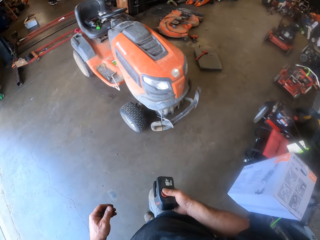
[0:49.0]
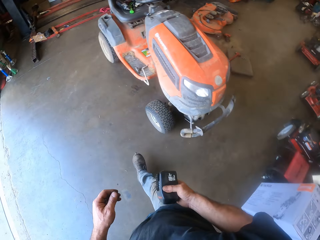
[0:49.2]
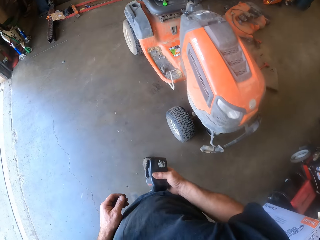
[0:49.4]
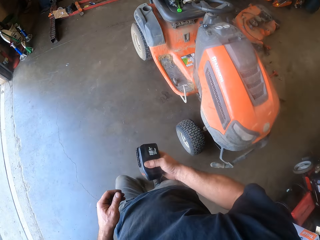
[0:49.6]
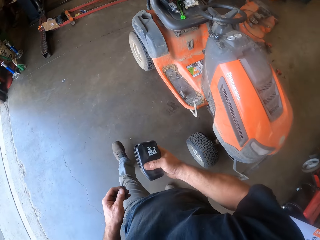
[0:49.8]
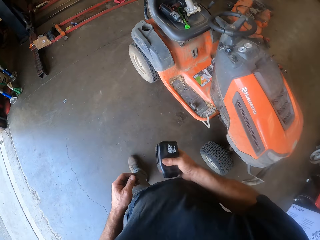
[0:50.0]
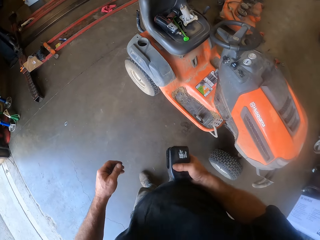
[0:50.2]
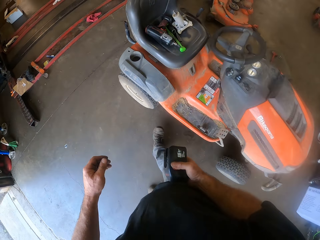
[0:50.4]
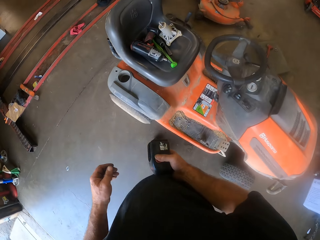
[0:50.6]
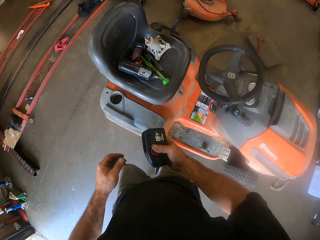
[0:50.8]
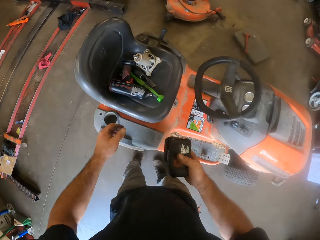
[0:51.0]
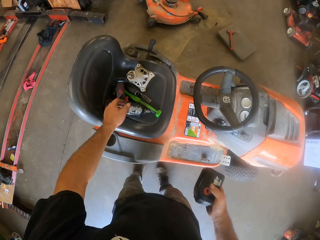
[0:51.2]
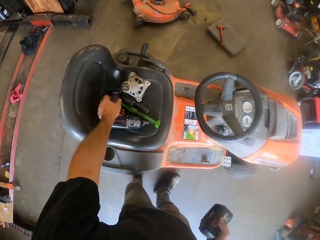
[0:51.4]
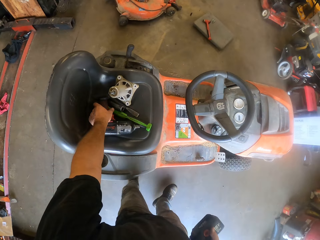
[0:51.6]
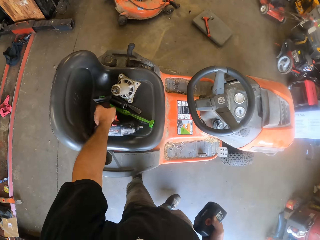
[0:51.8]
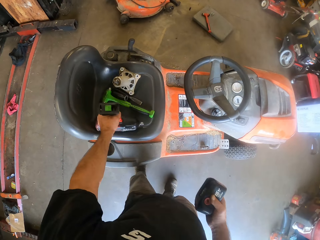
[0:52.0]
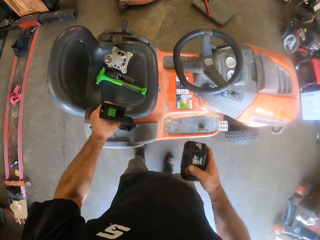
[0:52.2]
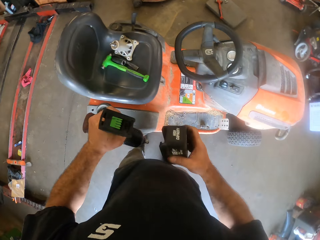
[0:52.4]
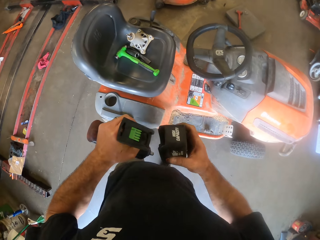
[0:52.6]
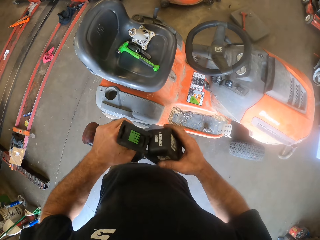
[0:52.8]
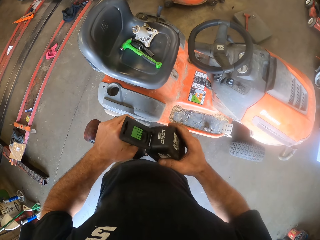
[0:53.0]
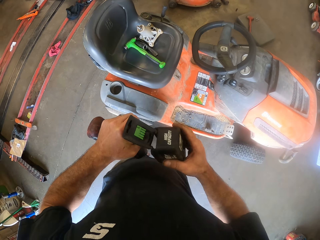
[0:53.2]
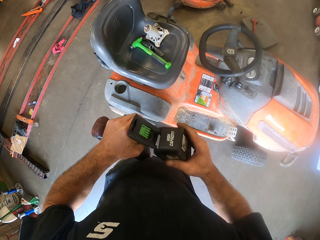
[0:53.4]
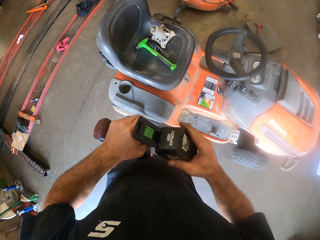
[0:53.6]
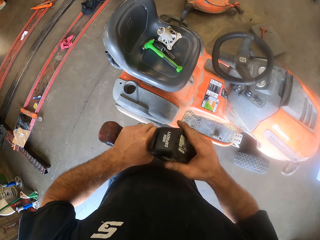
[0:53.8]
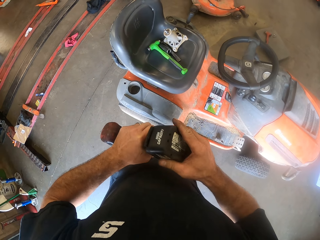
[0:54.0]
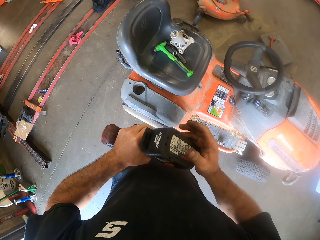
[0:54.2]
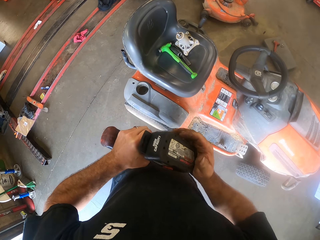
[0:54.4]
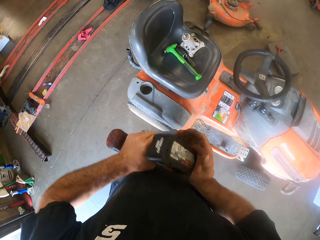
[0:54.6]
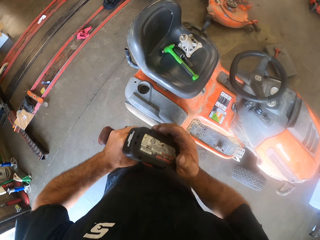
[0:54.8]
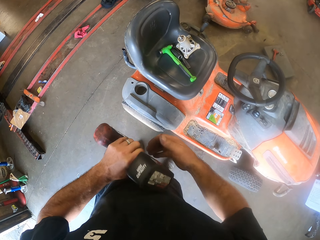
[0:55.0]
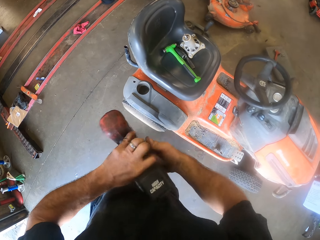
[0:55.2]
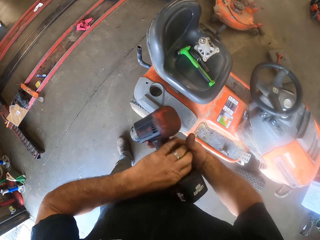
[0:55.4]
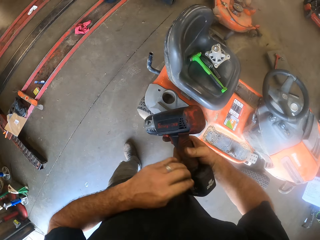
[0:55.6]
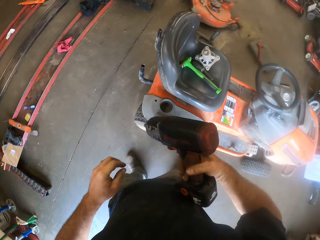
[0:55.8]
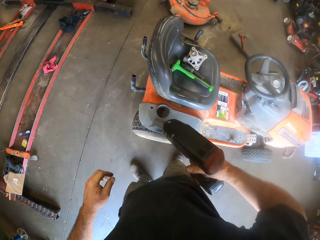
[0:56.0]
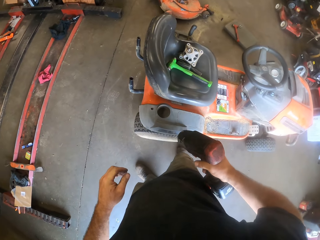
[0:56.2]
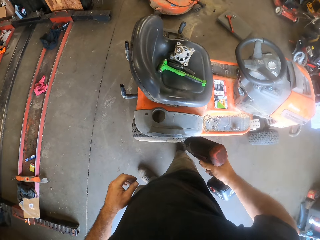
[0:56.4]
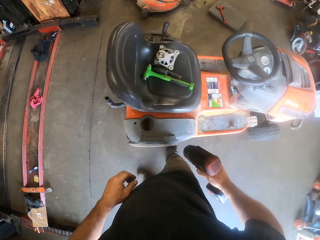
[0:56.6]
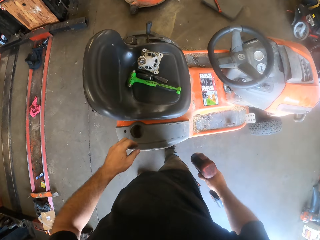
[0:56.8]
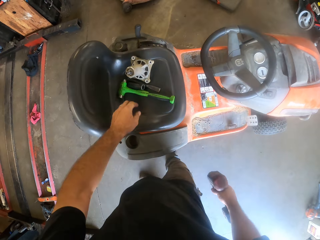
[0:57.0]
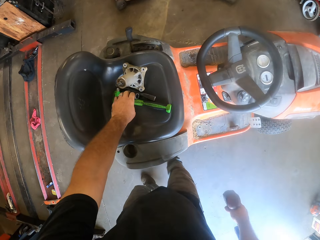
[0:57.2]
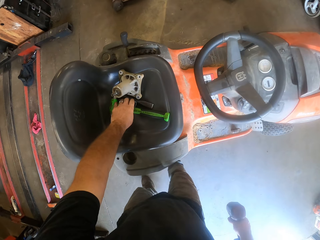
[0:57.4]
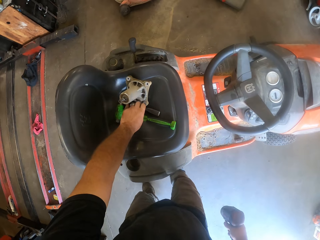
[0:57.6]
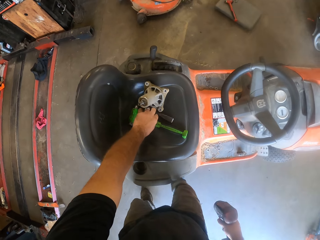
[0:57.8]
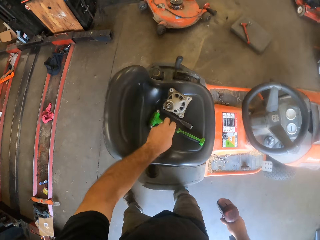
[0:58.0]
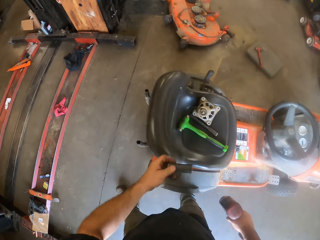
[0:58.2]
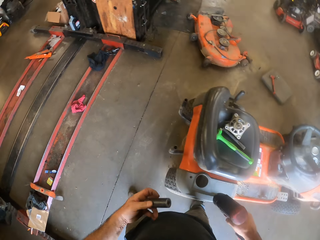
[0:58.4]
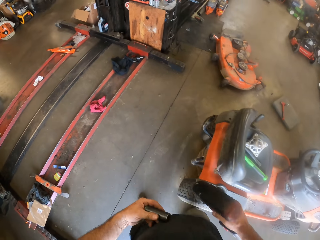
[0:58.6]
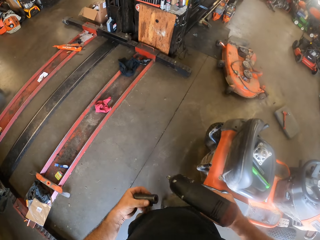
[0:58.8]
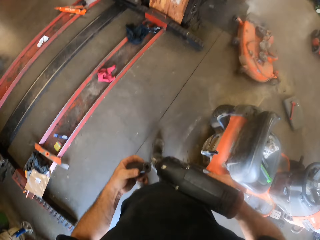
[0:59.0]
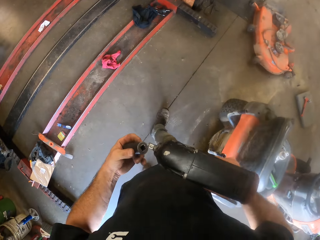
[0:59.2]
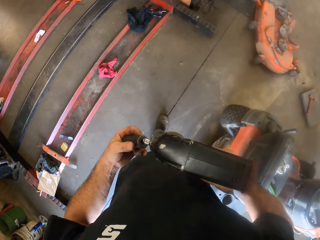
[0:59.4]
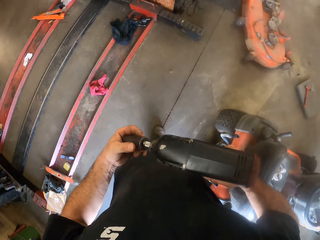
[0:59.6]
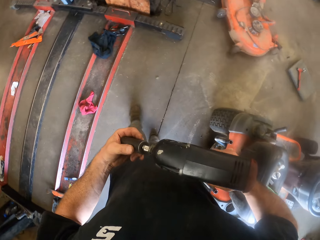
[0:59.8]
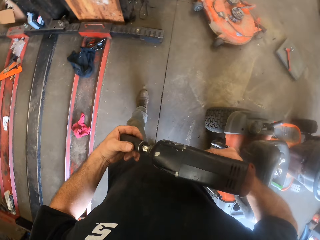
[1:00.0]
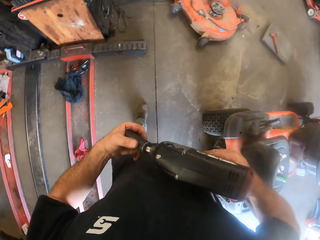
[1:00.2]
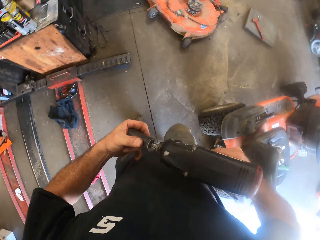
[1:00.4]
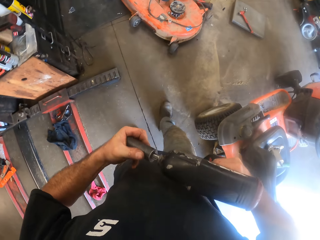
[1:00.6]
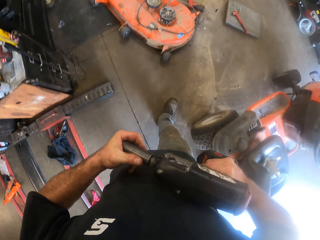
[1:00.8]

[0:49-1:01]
The camera wearer picks the impact wrench on the lawn mower from the seat with his left hand. He fits the rechargeable battery on the impact wrench. He holds the soft handle of the impact wrench. He picks the socket nut on the lawn mower from the seat with his left hand. He connects the socket nut to the impact wrench on the tungsten steel shaft with his left hand. He walks forward.

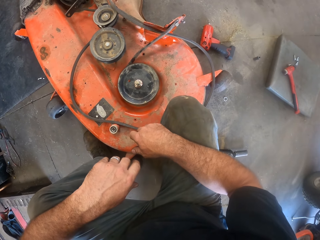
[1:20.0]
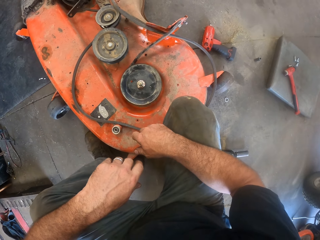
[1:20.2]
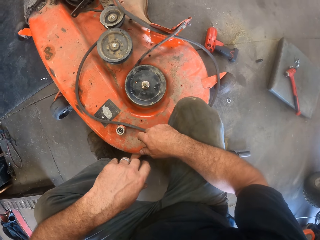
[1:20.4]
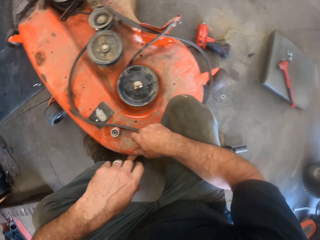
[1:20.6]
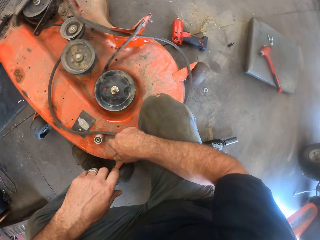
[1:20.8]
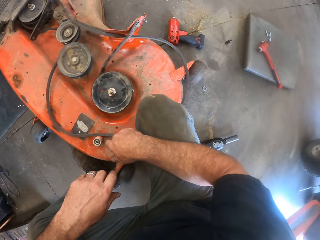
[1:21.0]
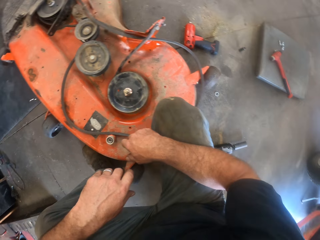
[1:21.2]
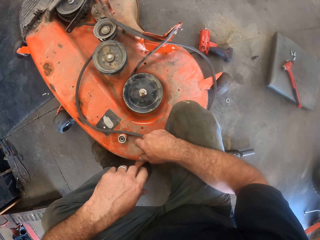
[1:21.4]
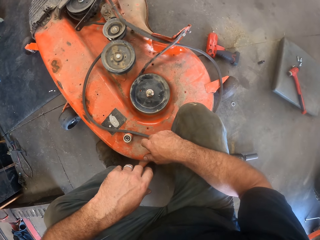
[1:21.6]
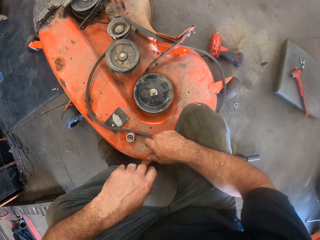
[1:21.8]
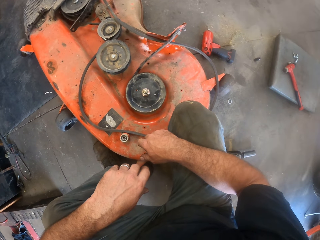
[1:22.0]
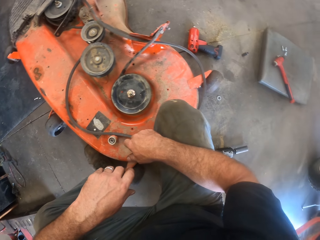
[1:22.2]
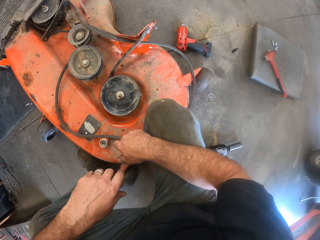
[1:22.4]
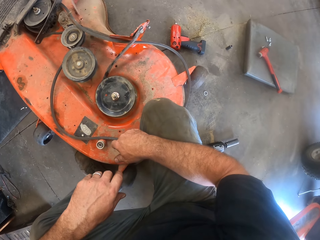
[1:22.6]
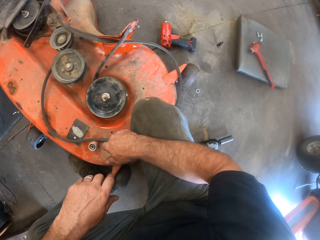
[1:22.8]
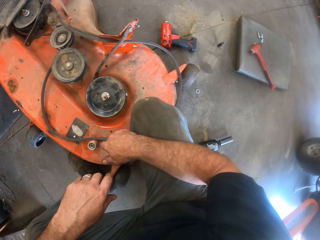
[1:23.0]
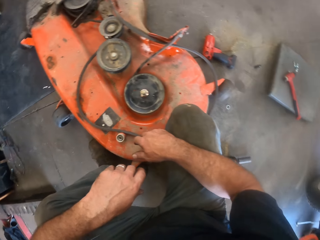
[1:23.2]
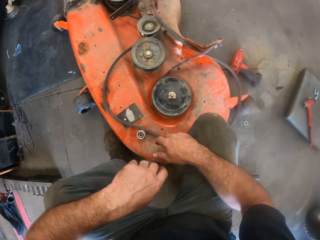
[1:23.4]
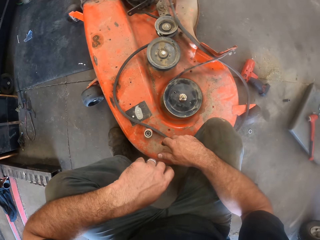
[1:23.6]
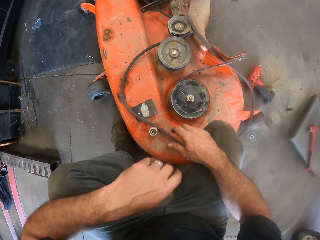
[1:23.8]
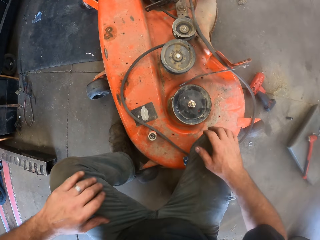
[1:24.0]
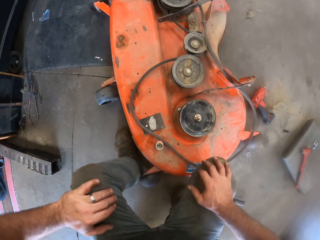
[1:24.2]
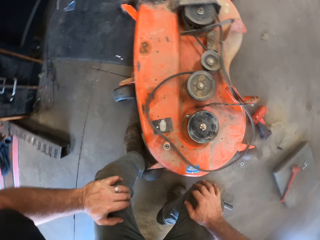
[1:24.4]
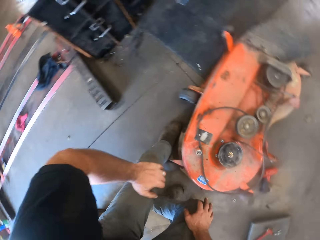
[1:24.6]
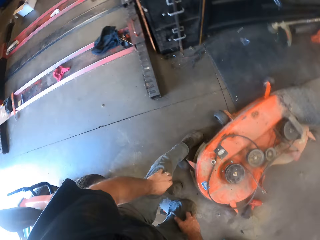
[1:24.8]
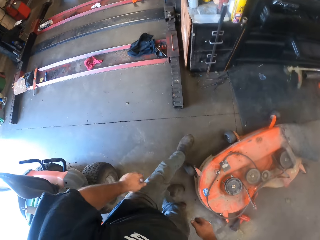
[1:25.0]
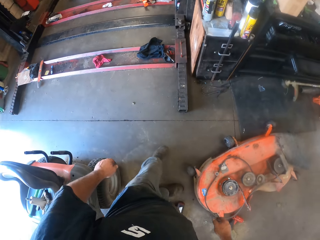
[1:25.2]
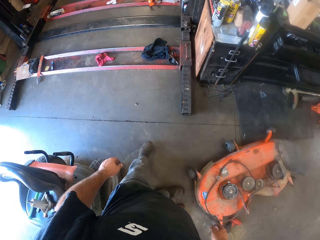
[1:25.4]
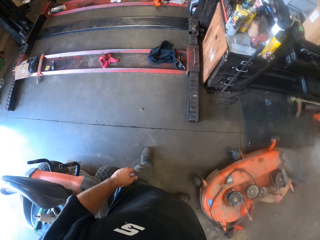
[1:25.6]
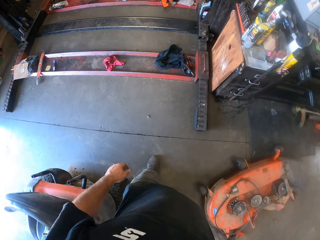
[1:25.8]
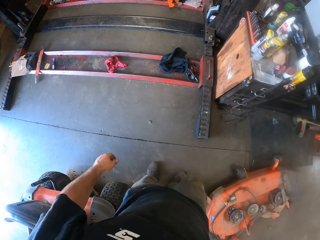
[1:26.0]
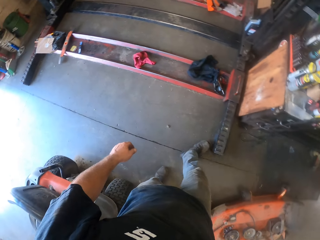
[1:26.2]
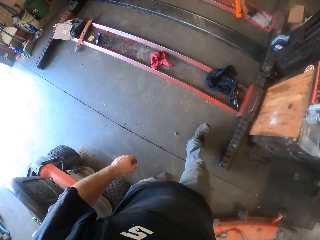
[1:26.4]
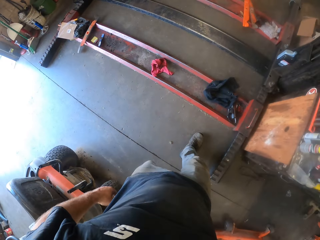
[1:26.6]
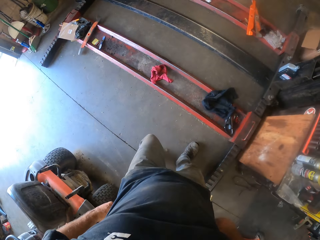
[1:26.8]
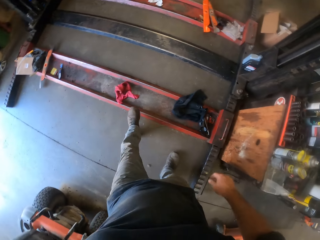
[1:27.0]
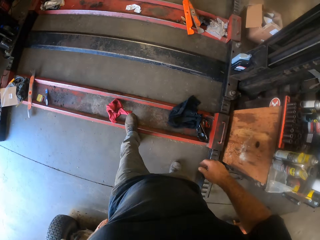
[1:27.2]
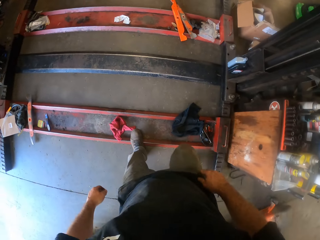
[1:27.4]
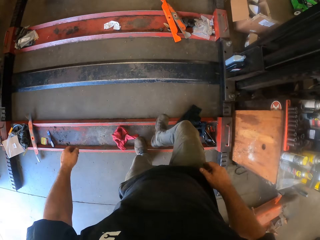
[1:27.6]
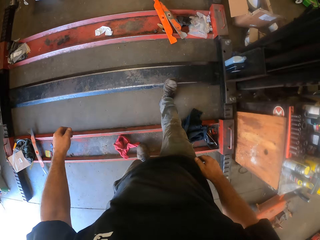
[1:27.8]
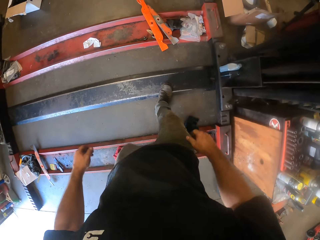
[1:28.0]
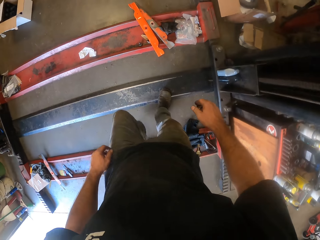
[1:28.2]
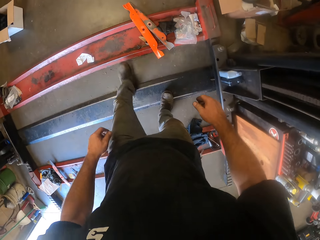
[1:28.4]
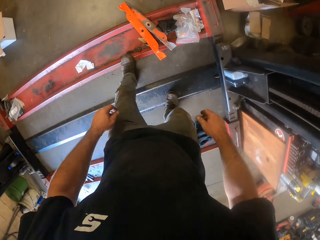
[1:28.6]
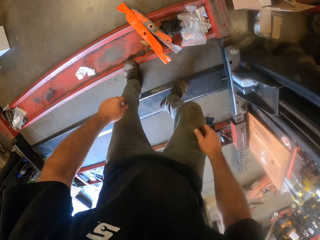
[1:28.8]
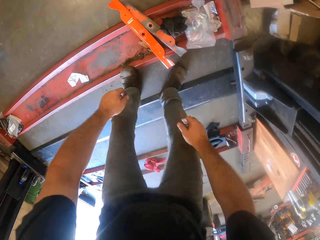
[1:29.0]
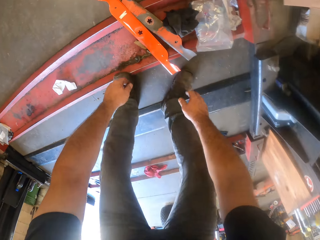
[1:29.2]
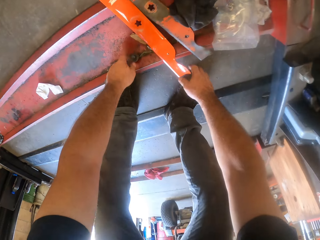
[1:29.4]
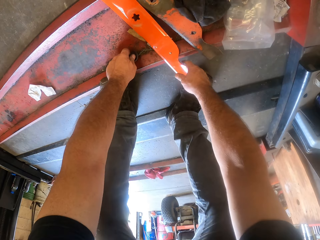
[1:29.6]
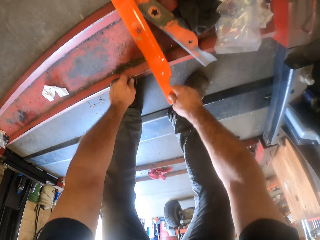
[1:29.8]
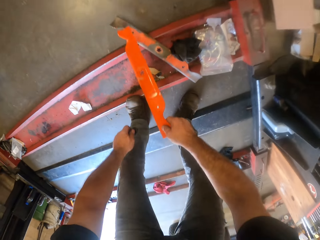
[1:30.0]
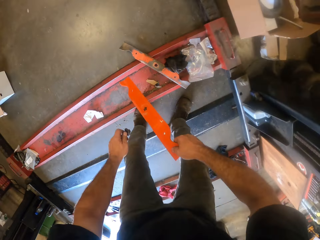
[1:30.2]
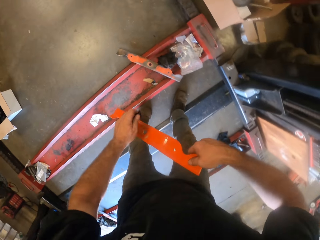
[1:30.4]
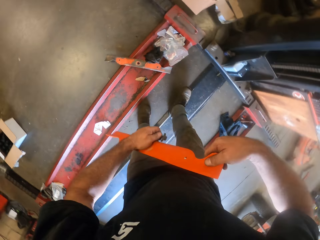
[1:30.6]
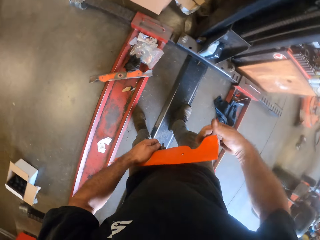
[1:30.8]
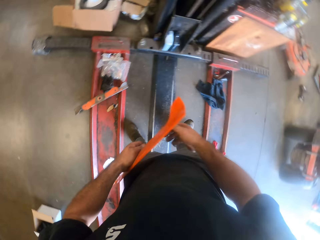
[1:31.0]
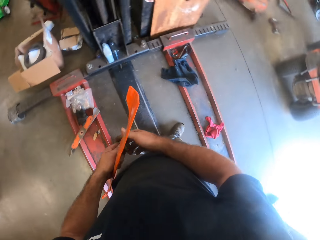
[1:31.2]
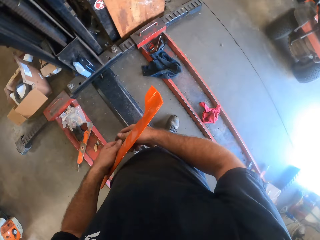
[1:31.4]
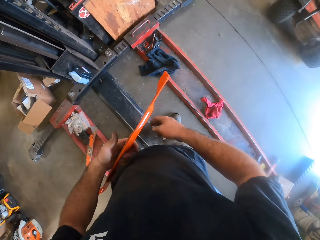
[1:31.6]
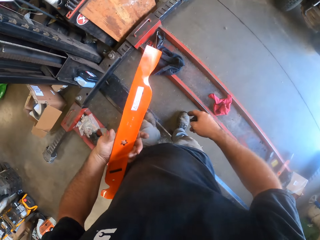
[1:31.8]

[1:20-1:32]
The camera wearer stares at the lawn mower. He holds his knees. He walks over a lift stand. He stands up. He turns to the left. He bends towards the lawn mower blades. He picks a mower blade on the lift stand. He holds the mower blade with his left hand. He walks towards a drawer.
